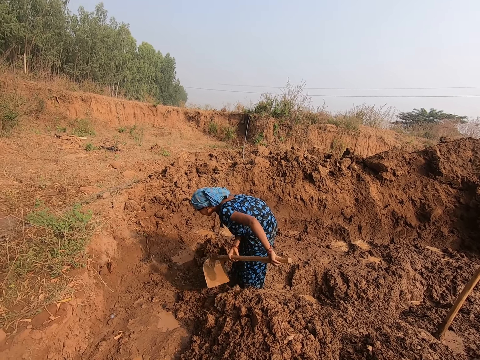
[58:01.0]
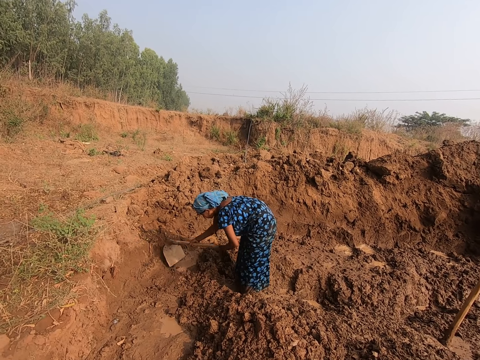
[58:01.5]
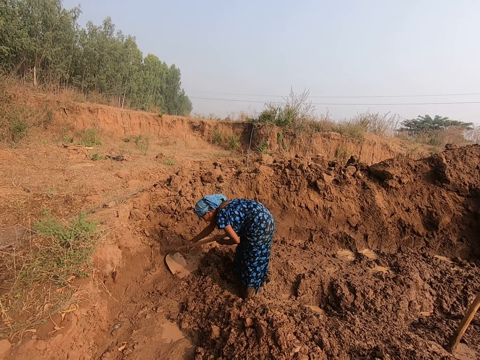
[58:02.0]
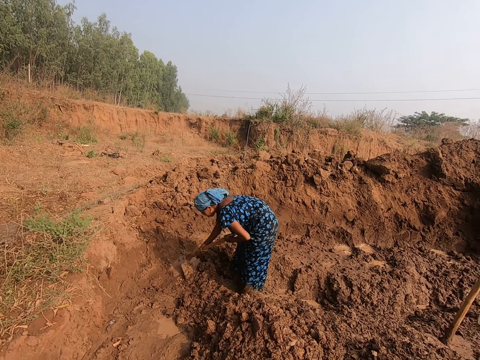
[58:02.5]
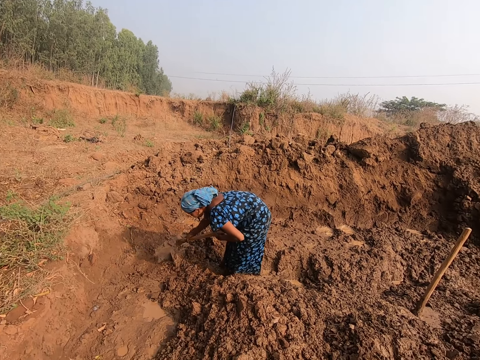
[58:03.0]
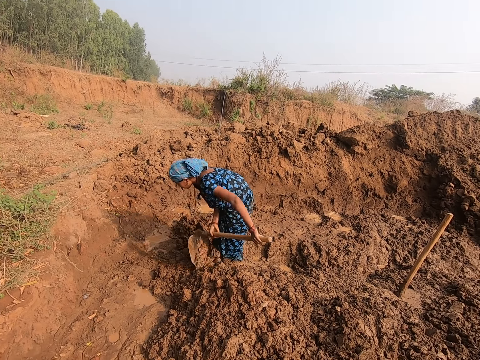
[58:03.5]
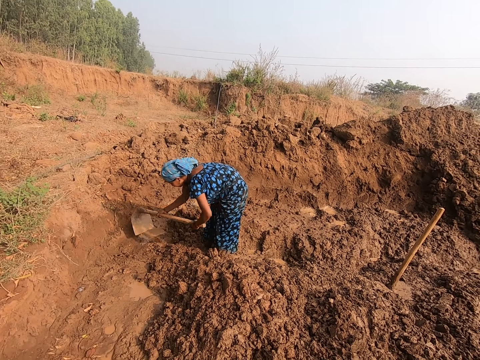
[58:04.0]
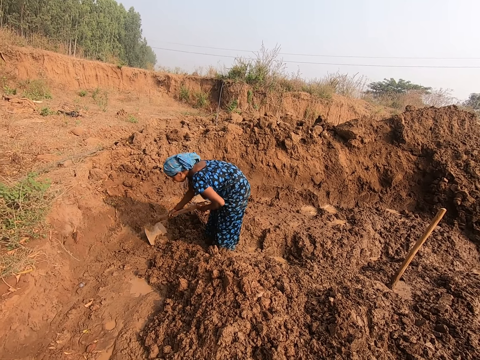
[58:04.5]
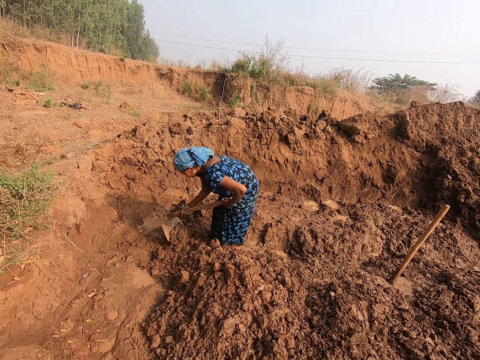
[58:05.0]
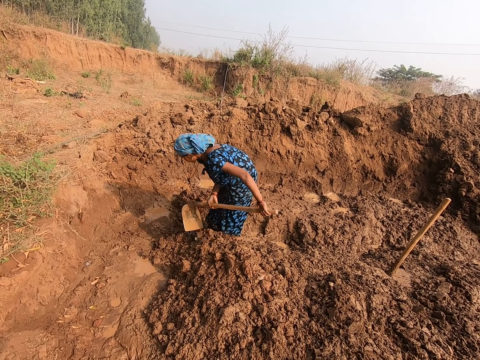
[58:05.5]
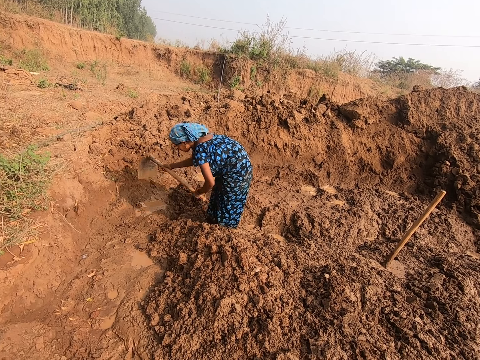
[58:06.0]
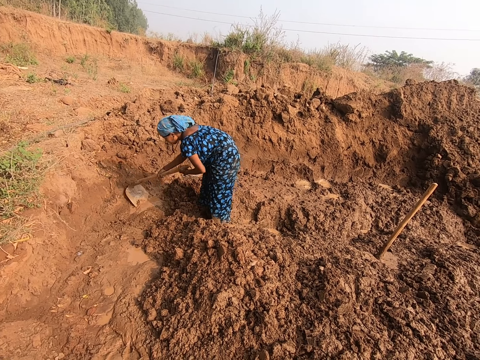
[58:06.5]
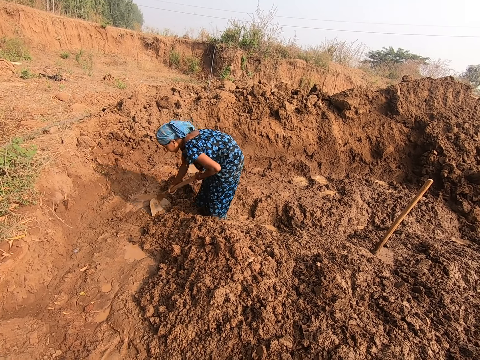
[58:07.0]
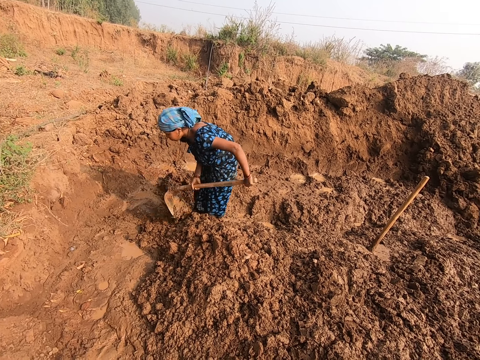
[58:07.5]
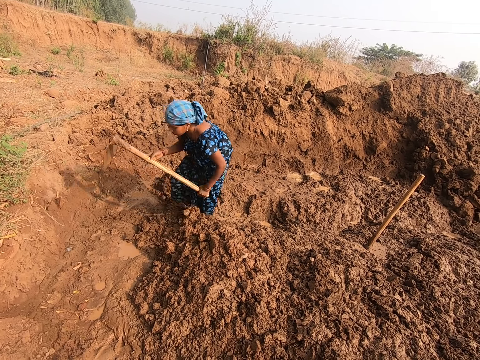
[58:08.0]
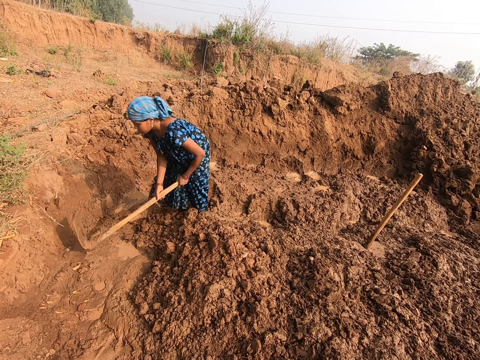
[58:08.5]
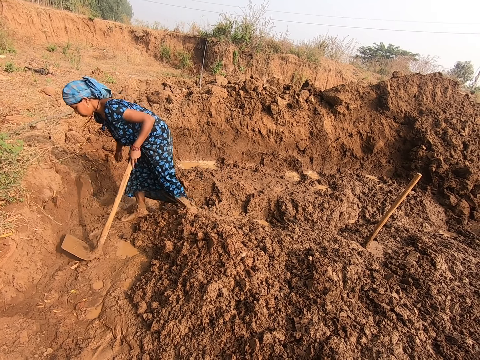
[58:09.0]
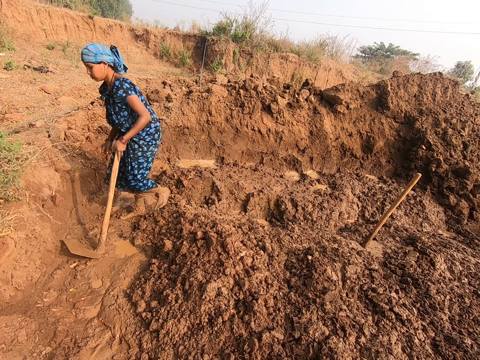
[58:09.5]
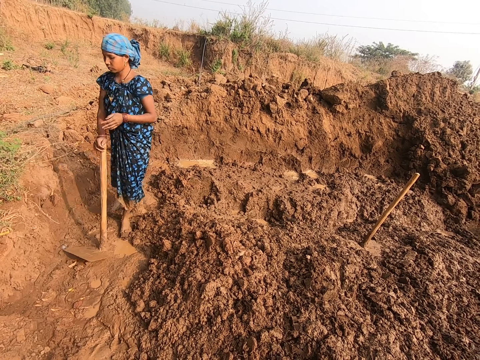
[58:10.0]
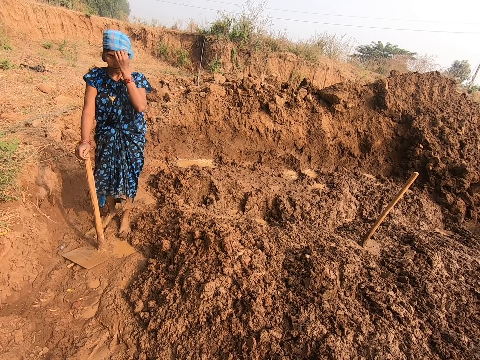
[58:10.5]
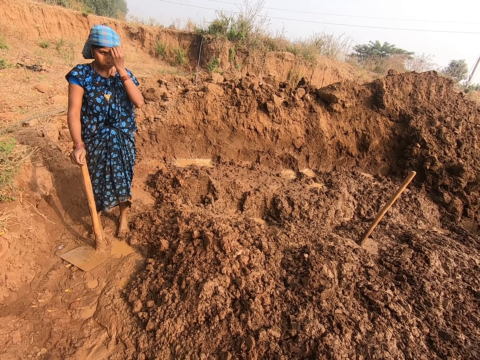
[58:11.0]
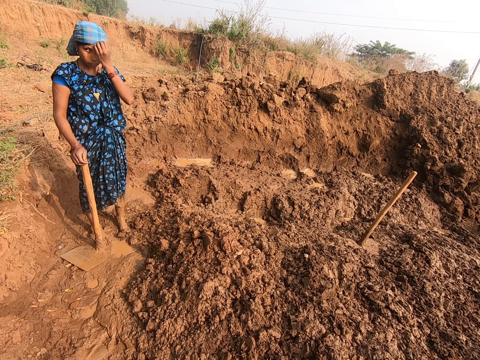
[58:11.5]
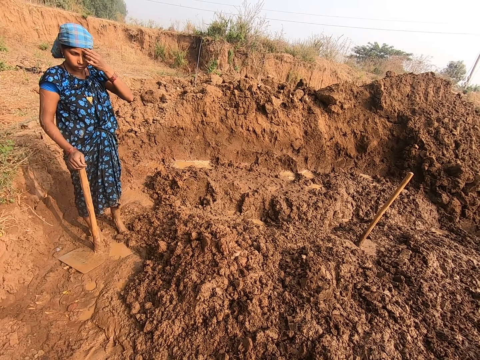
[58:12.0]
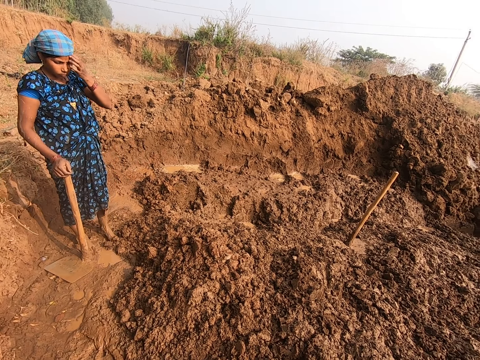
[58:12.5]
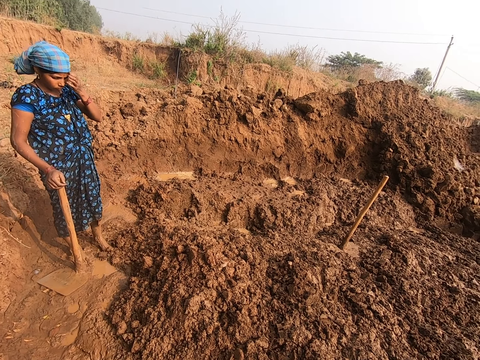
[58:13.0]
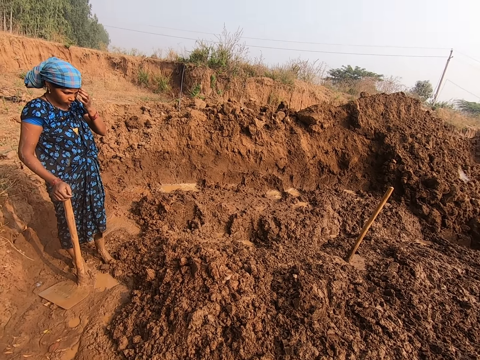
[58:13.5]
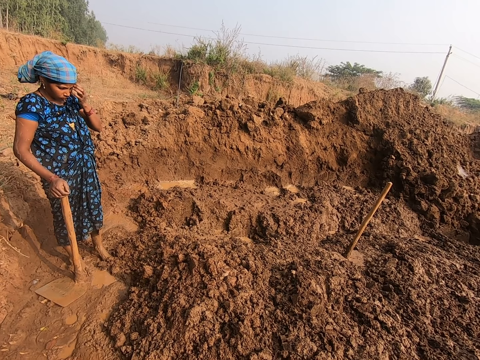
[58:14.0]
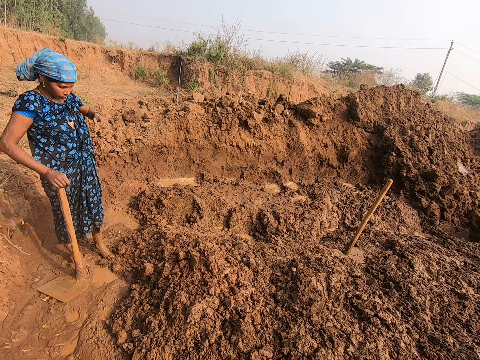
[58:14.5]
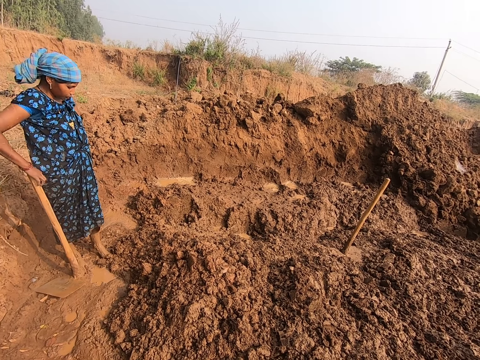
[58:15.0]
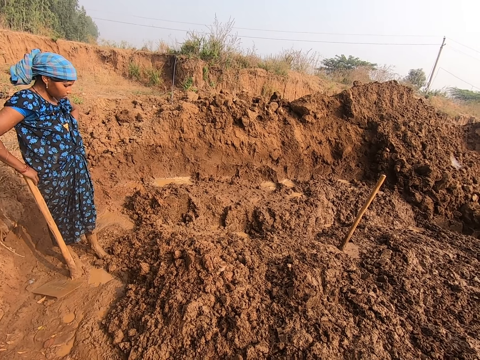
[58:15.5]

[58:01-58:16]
The camera wearer talks to the woman. They look at the woman. The woman places the hoe on the ground with her left hand. She passes the hoe from her left hand to her right hand. She scratches her face with her hand.

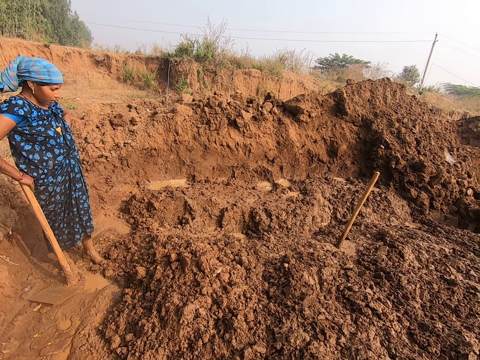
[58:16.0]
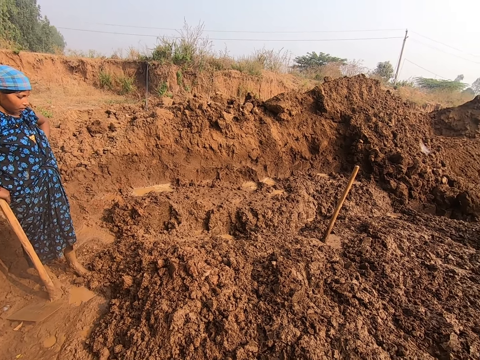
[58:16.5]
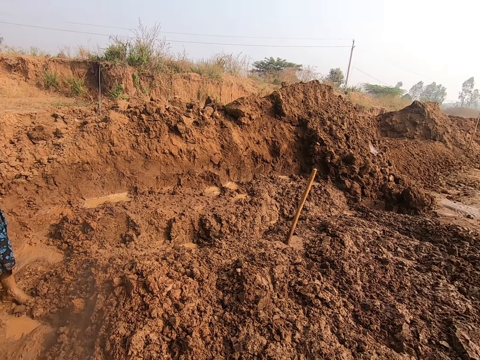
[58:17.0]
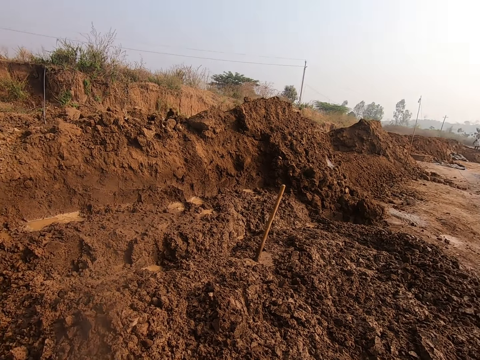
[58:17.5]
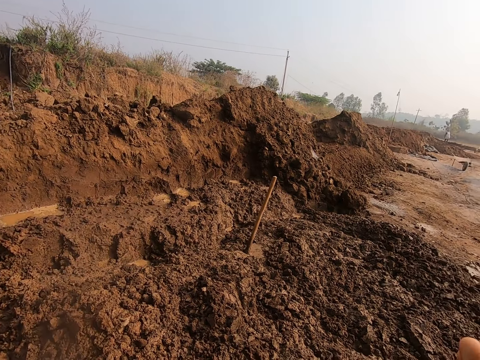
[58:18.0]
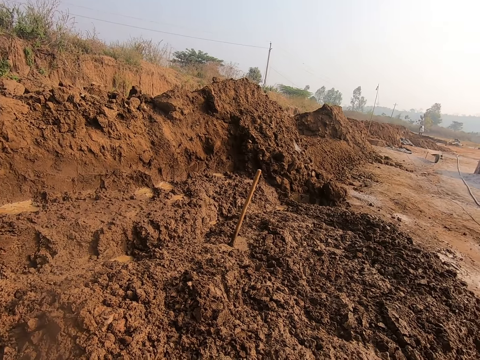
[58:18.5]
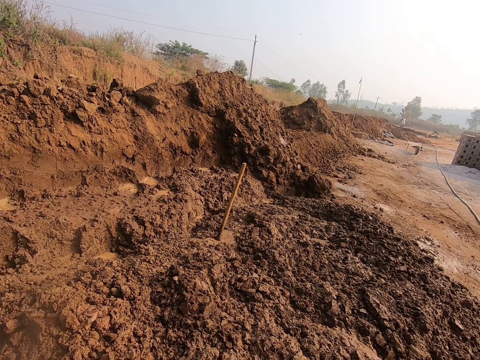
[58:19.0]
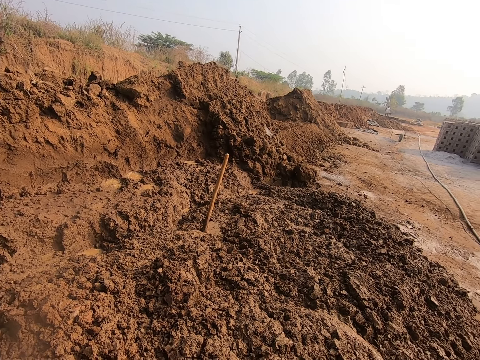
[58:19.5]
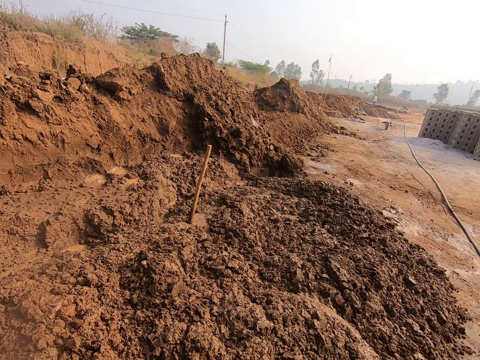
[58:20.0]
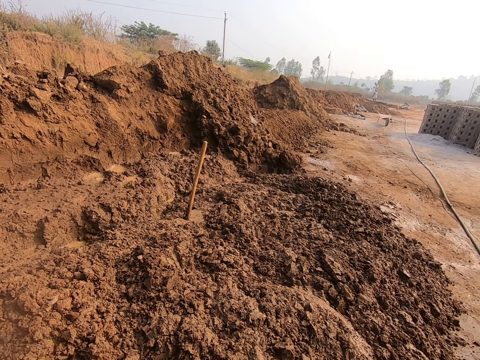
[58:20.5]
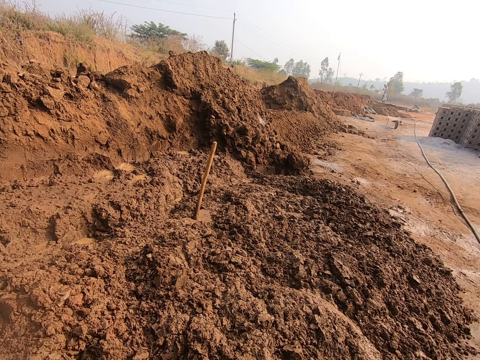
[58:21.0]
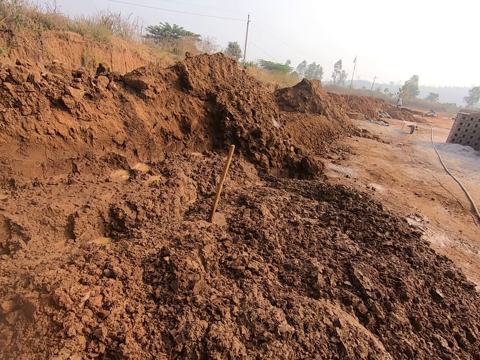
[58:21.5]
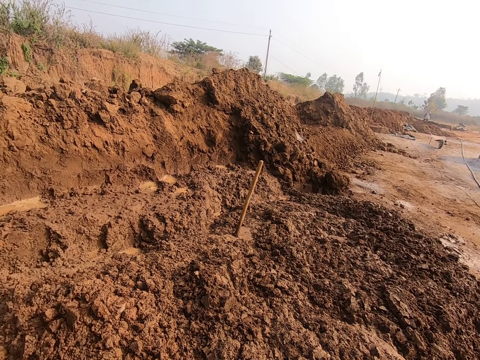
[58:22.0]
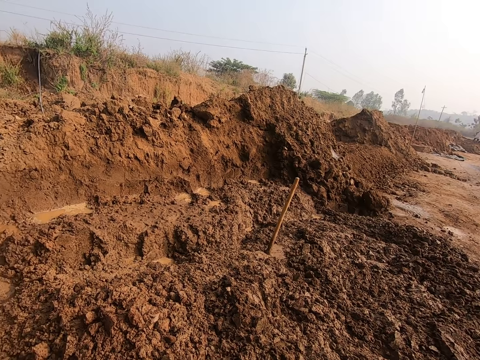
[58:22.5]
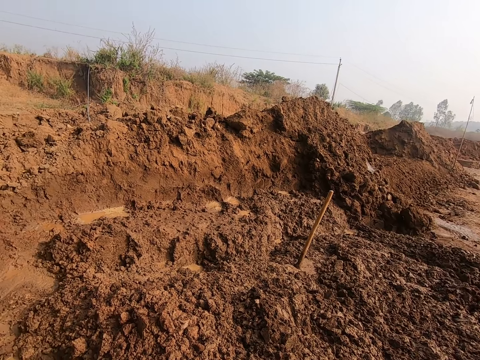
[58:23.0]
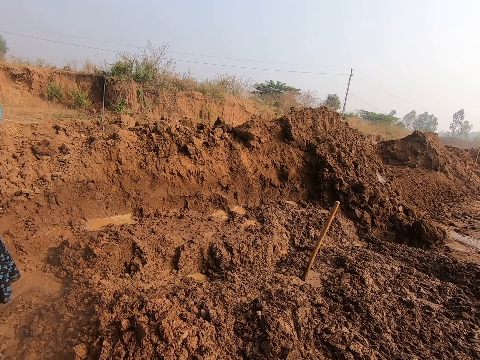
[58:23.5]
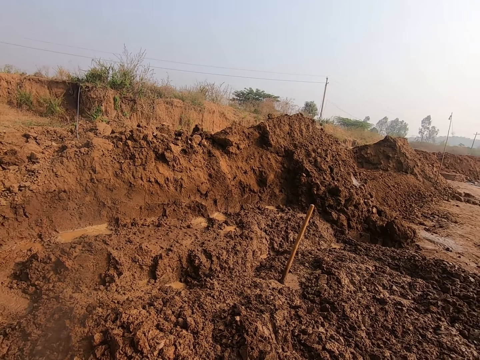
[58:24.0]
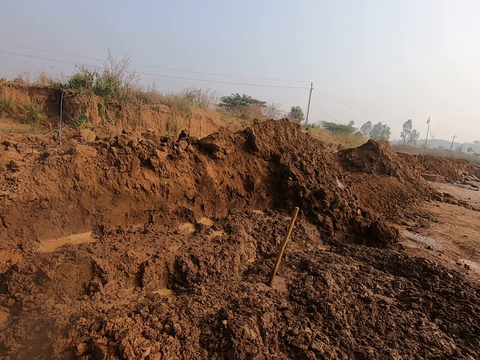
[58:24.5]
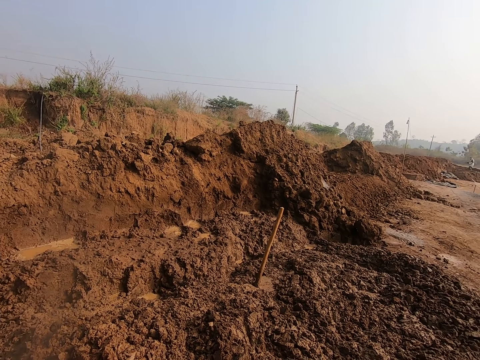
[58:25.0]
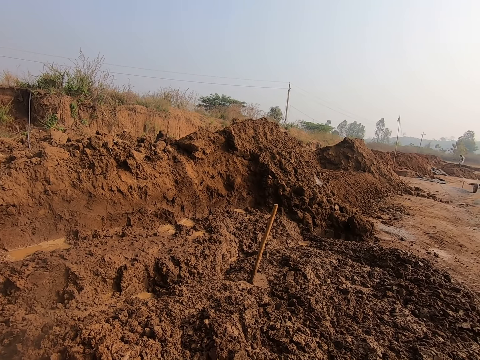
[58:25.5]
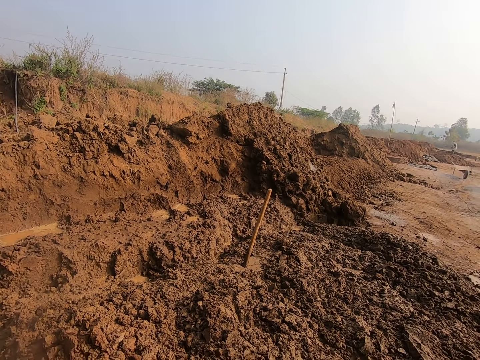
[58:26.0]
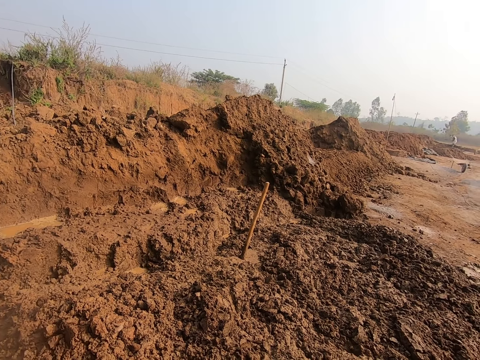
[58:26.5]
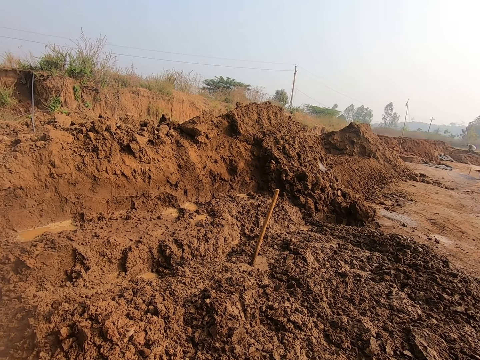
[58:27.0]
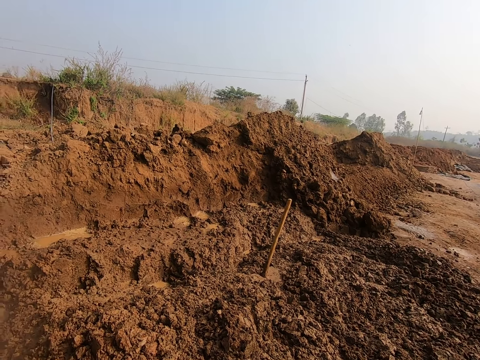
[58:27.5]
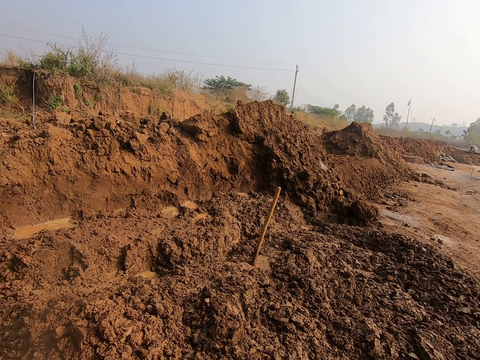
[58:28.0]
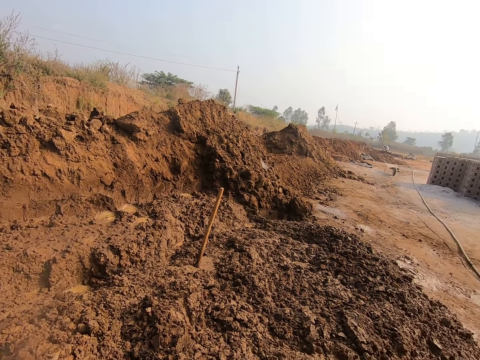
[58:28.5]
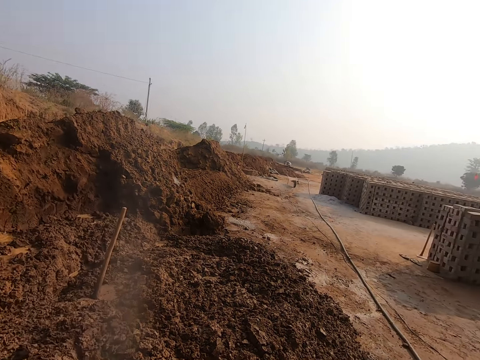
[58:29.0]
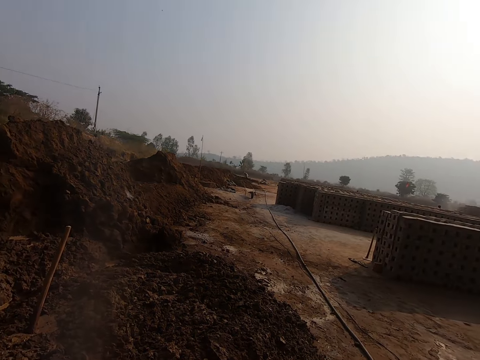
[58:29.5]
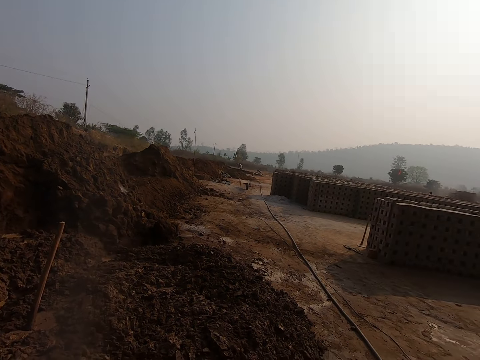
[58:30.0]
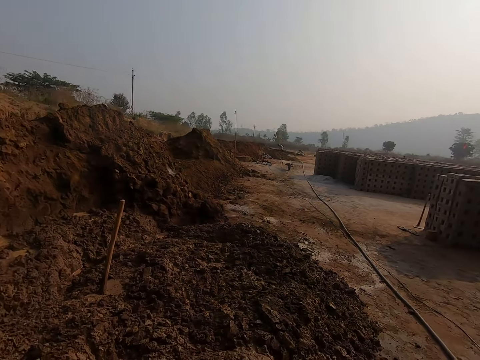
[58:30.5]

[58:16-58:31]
The camera wearer looks around the area.
